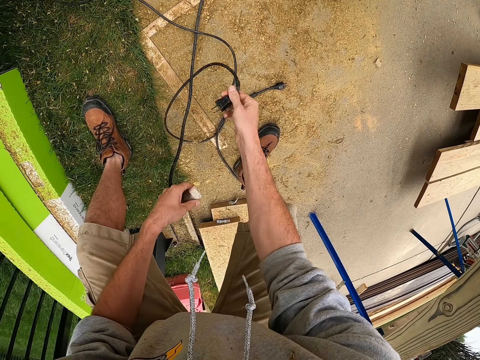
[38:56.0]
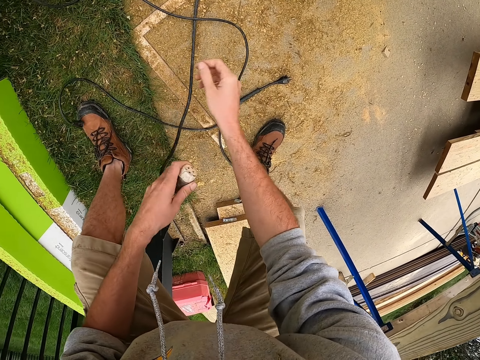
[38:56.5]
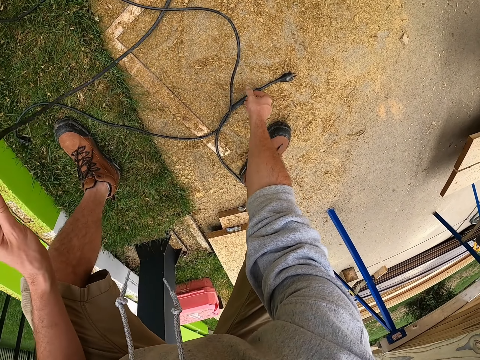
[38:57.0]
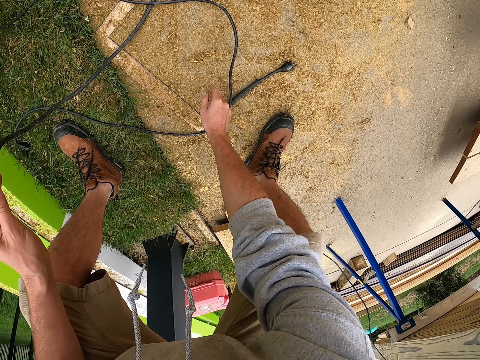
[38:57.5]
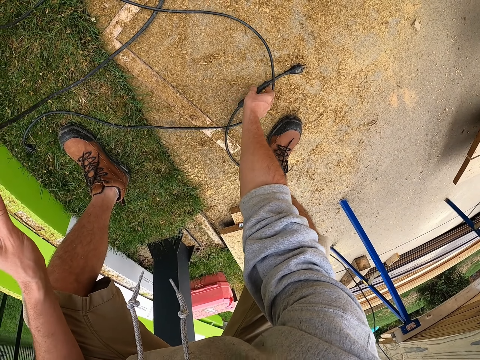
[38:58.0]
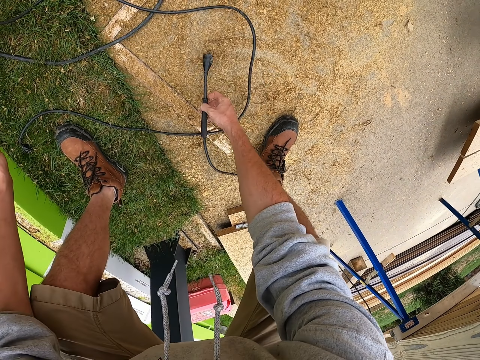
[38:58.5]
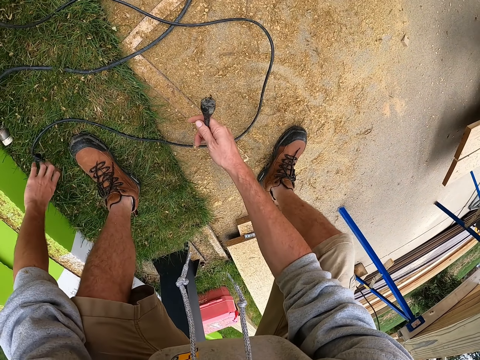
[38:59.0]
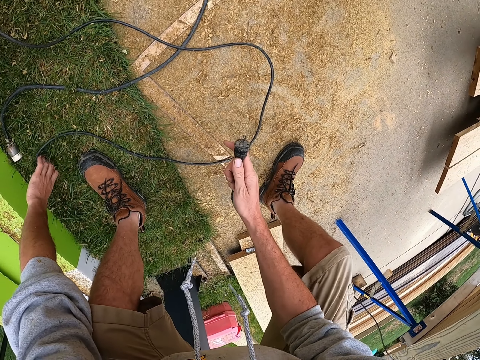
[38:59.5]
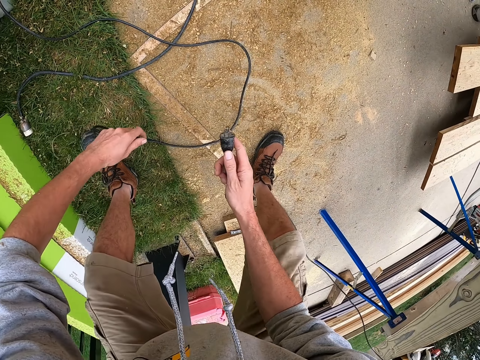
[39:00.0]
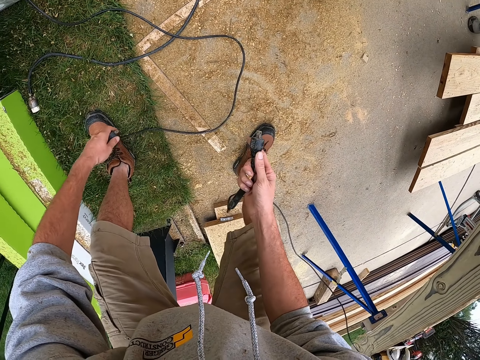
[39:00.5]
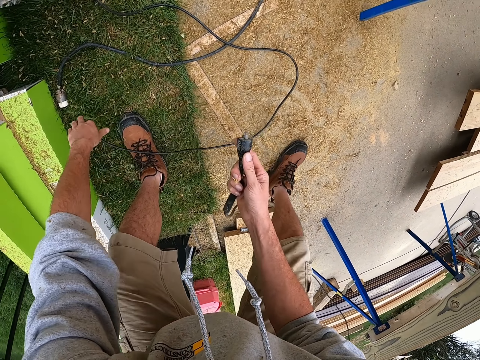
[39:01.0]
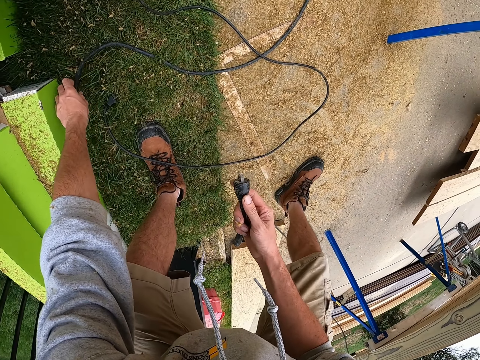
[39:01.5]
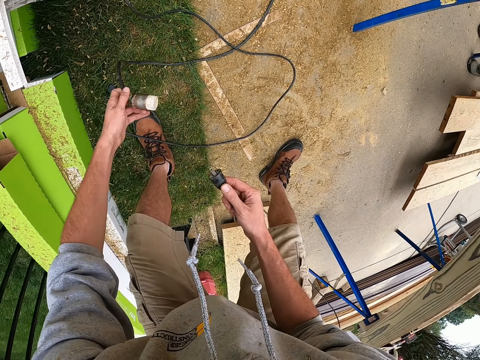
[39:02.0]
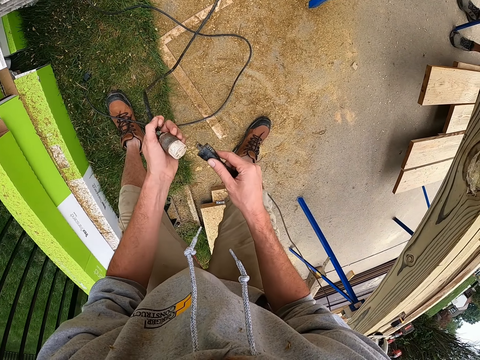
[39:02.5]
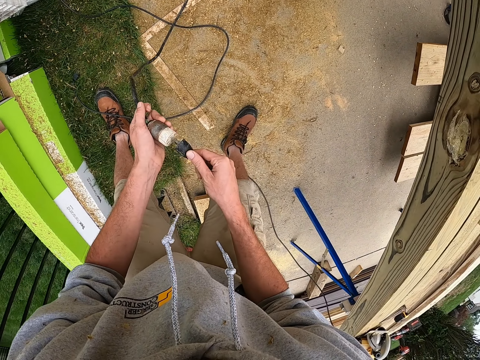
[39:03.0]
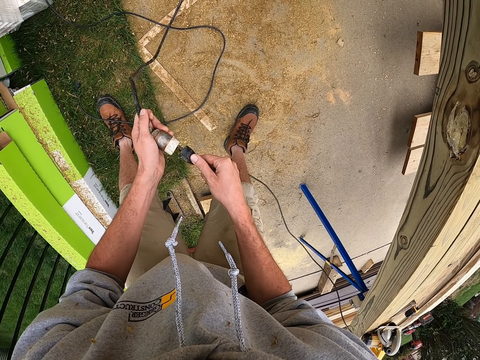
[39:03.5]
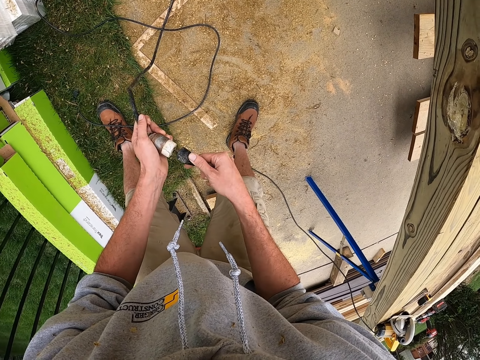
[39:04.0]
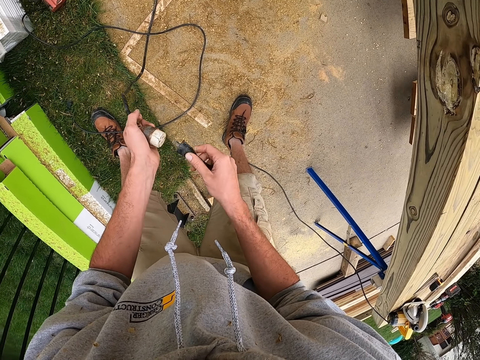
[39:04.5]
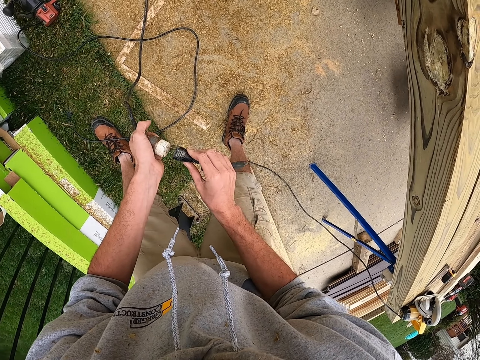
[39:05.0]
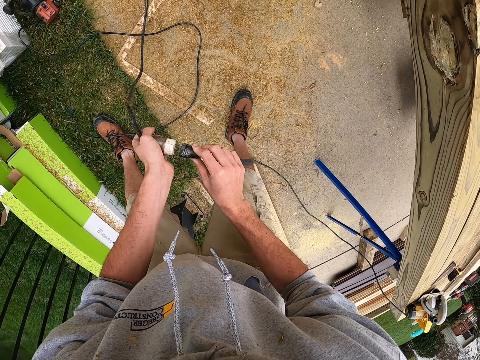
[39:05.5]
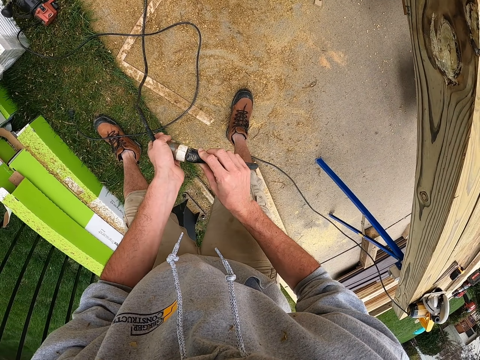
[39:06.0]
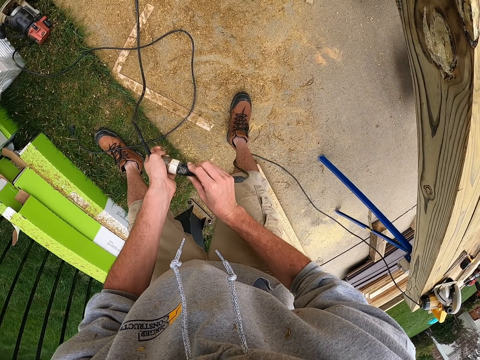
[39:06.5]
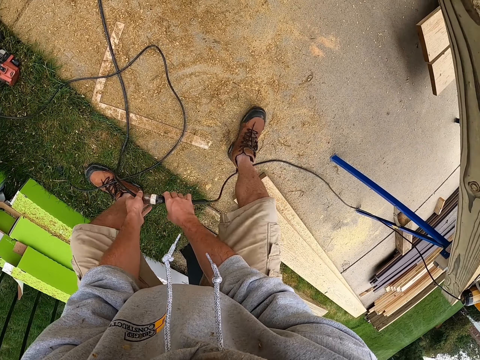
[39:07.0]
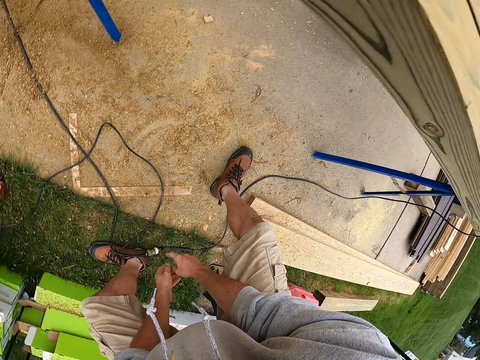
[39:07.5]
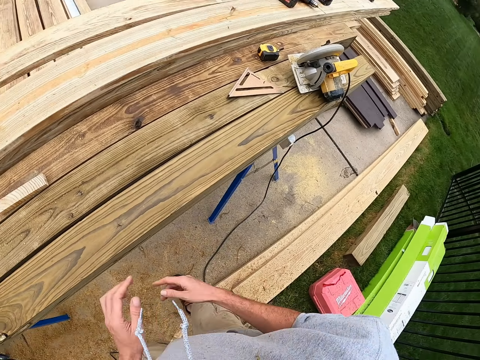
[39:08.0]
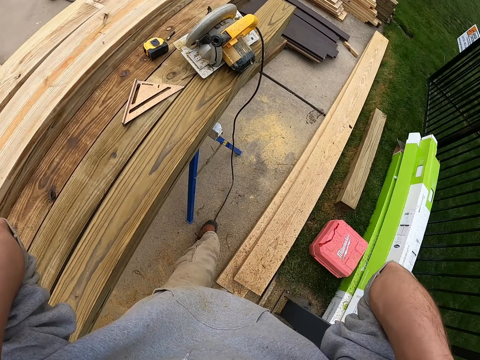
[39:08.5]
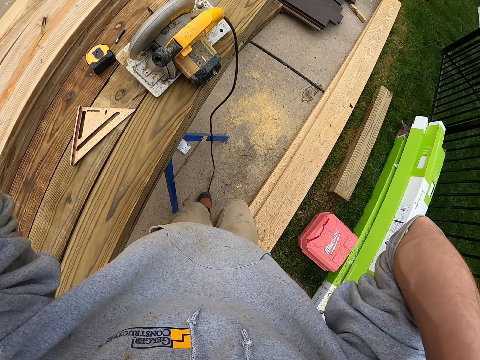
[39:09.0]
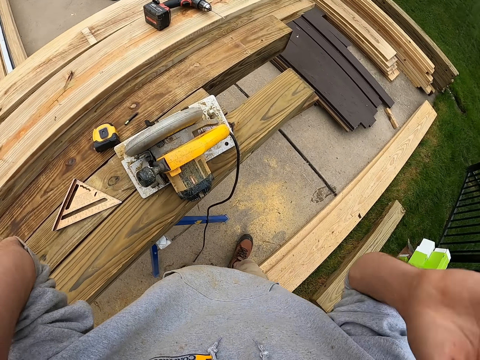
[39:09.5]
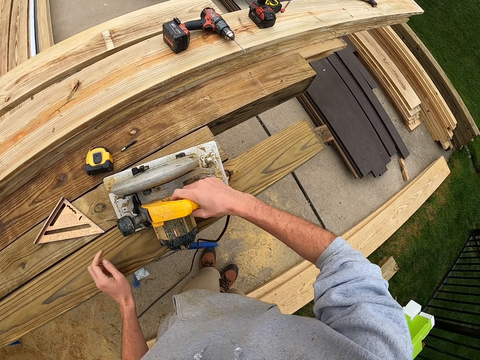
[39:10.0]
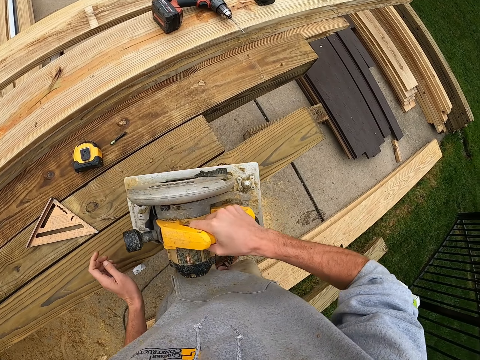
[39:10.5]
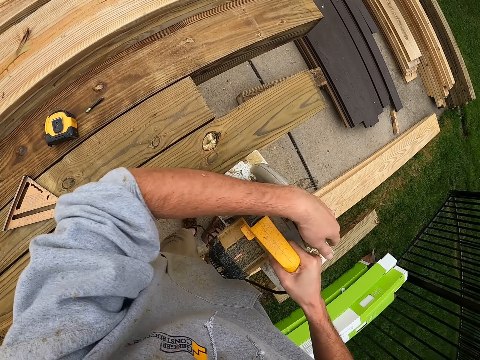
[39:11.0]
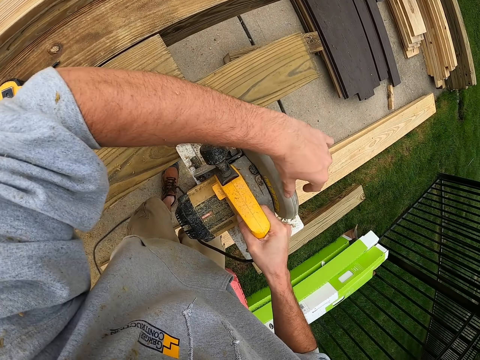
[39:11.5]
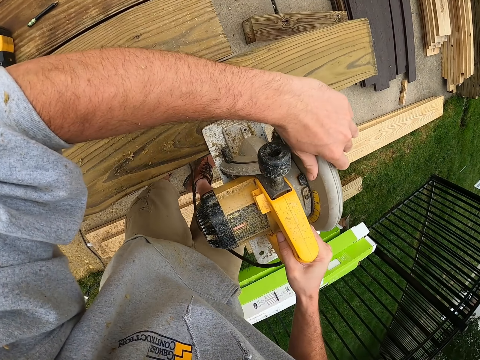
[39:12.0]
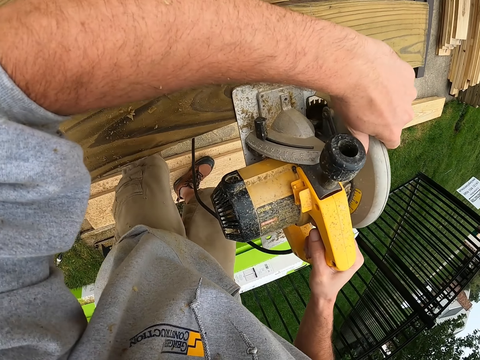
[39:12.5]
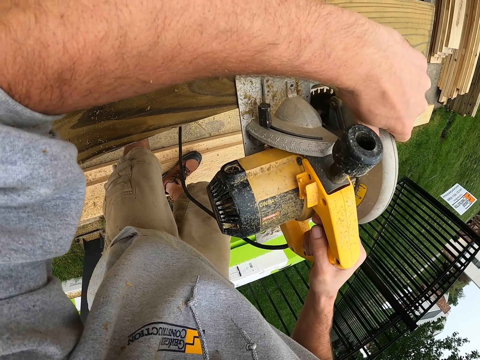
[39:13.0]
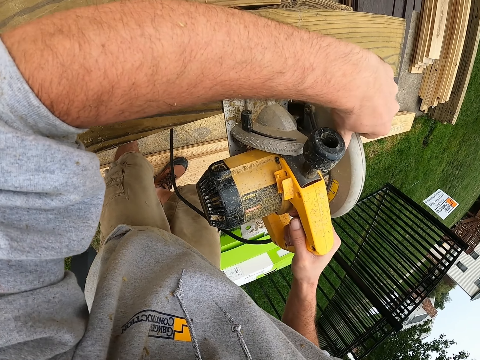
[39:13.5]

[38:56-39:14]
The camera wearer picks up a cable. They pick up the cable and drop the cable down. They connect the electric cable. They pick up the cable and drop the cable down. They fix the cables. They move around and drop the cable on the ground. They raise their hands. They lower their hands. They pick up a timber cutting machine. They fix the timber cutting machine on the timber.

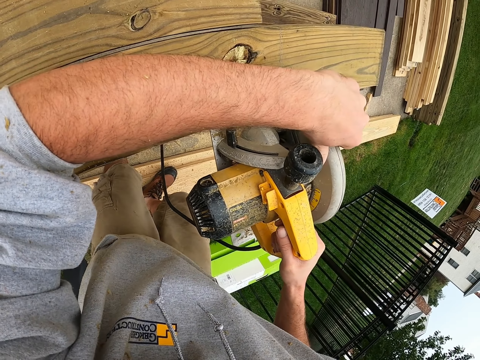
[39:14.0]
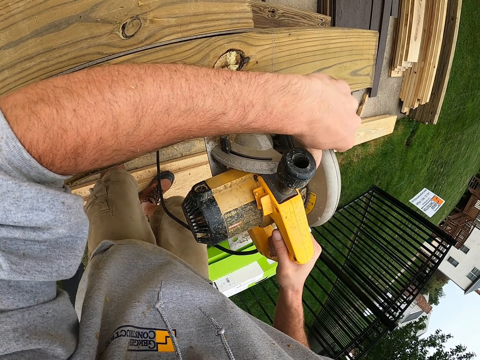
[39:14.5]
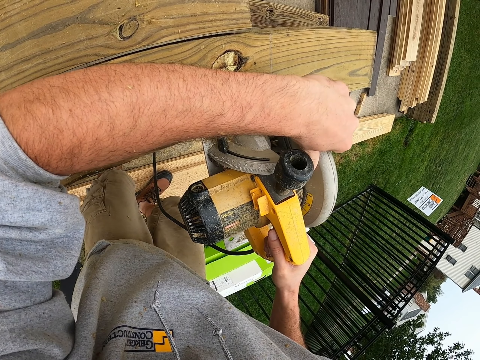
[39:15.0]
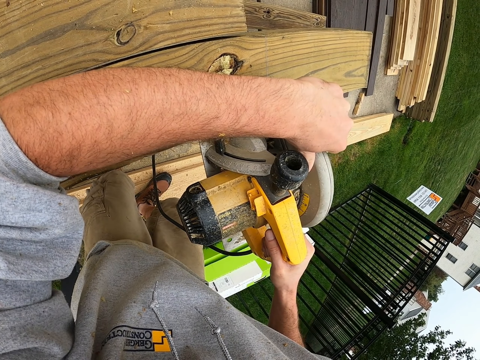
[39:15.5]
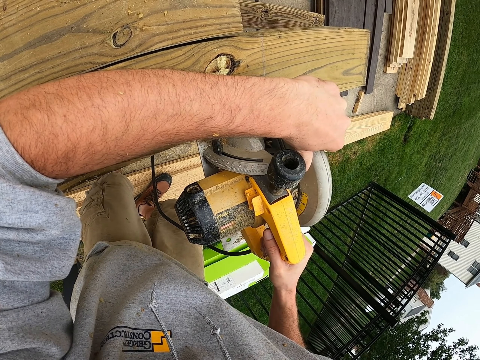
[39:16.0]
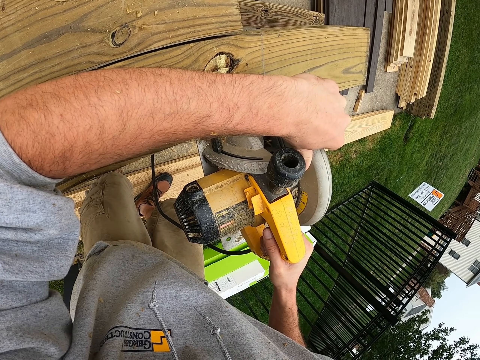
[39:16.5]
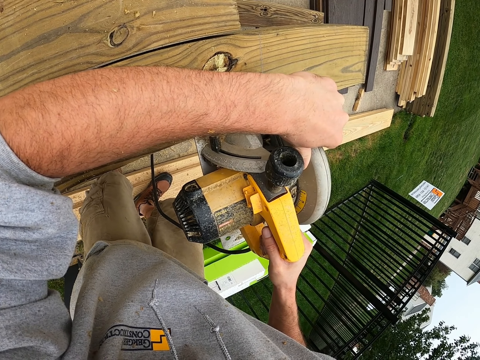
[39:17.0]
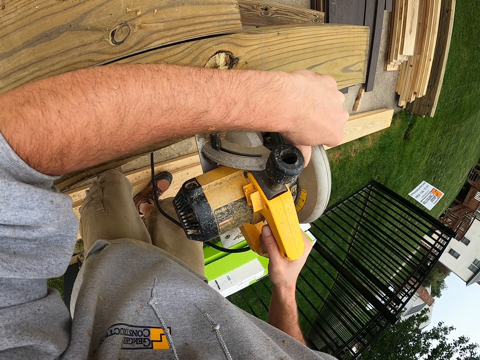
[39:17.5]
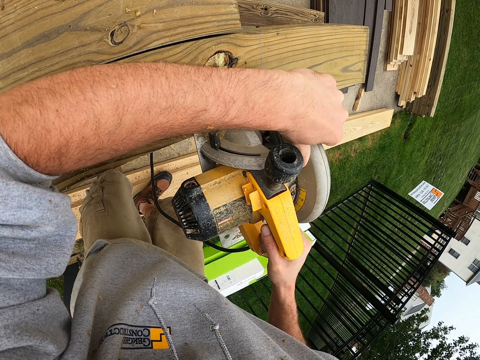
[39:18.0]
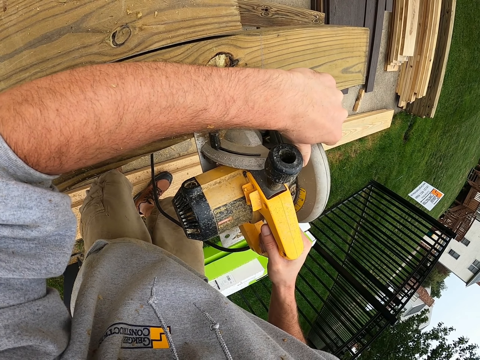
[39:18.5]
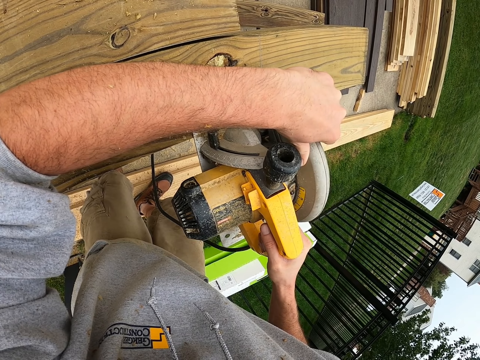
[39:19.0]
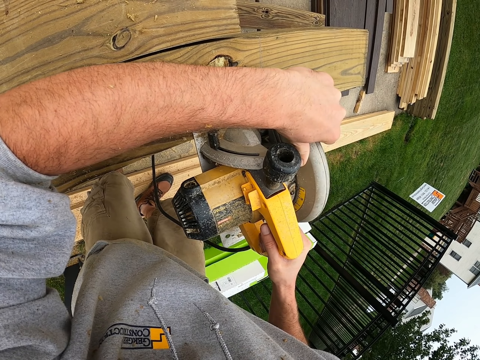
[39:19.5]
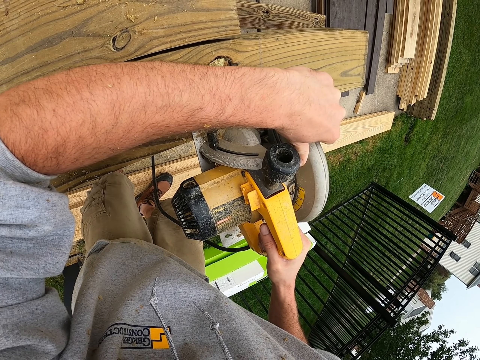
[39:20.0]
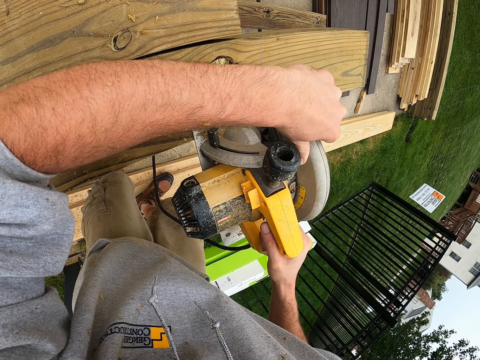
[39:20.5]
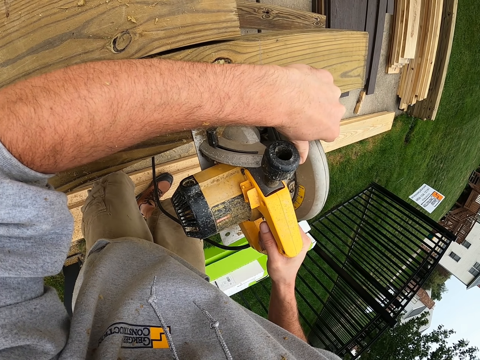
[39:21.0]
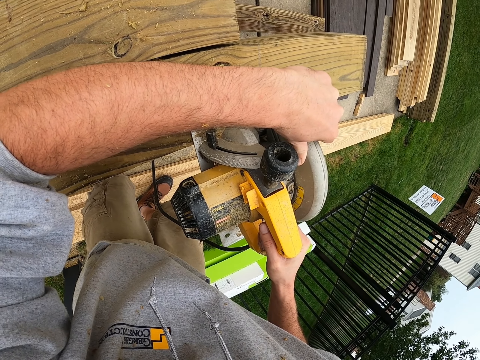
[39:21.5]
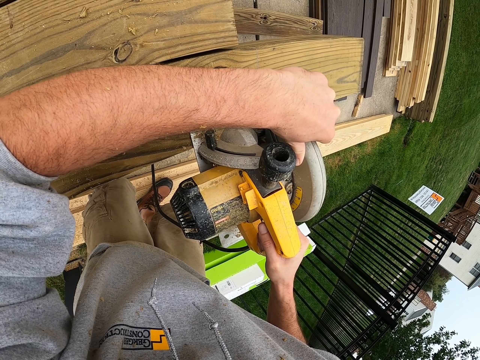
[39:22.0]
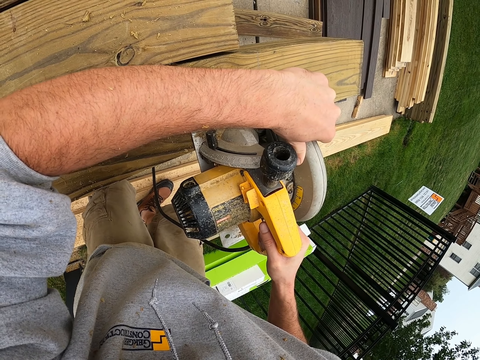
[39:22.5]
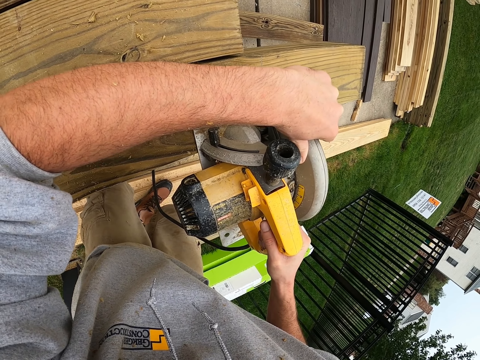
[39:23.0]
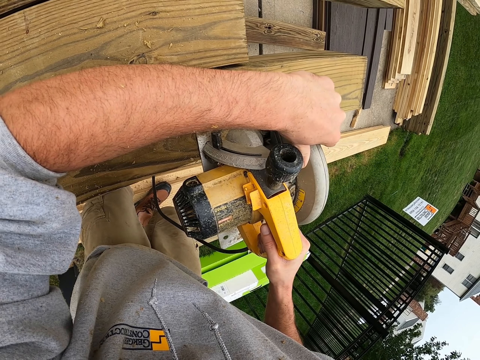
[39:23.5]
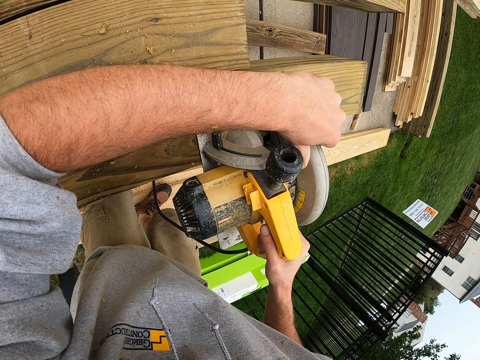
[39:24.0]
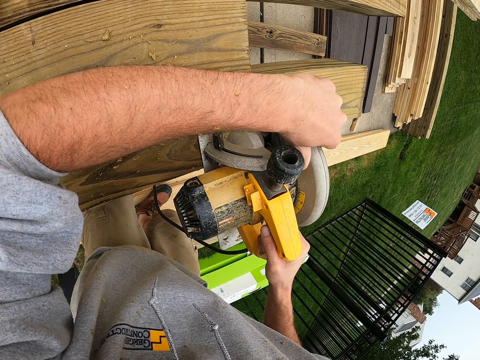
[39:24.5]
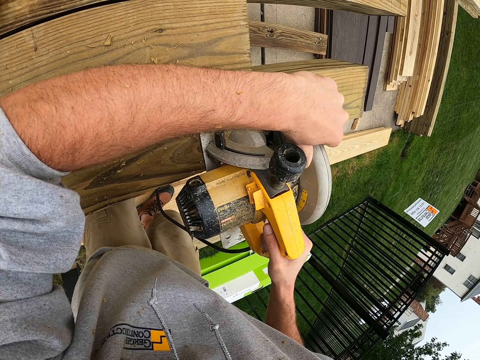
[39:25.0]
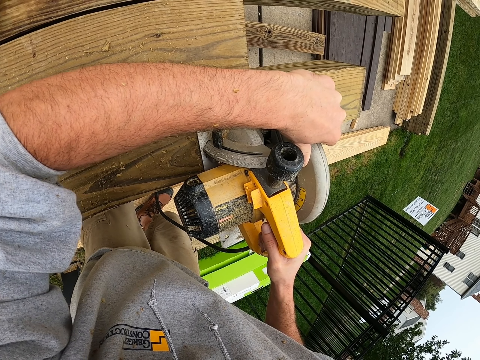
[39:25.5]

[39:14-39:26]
The camera wearer cuts timber.
